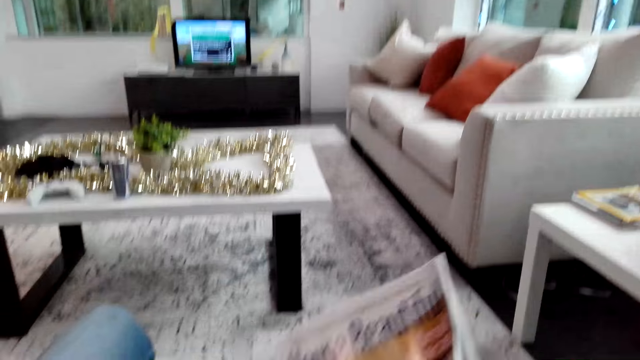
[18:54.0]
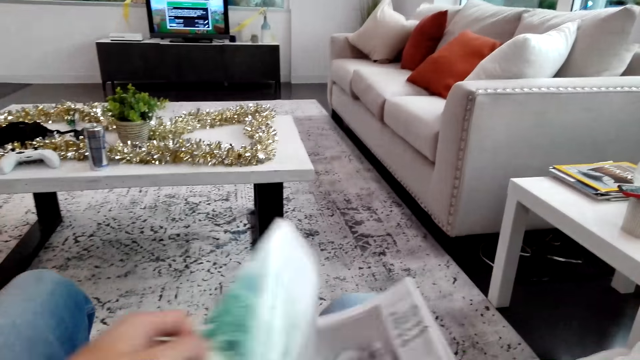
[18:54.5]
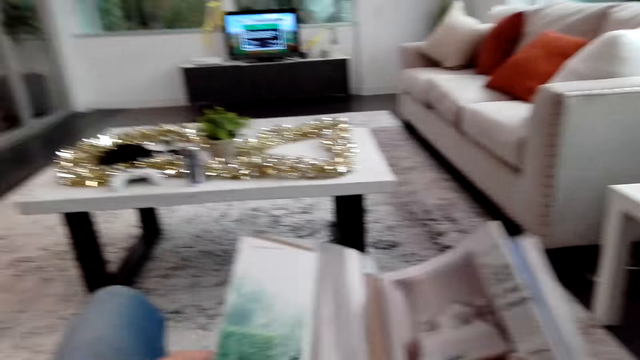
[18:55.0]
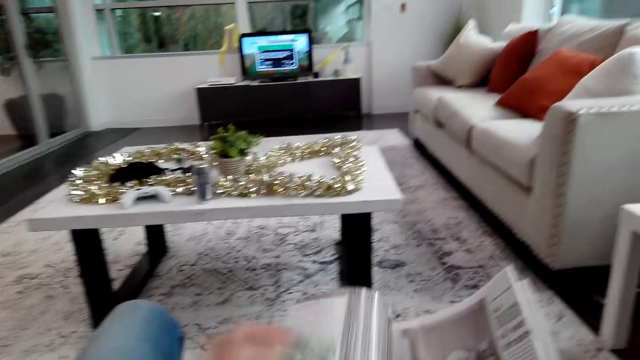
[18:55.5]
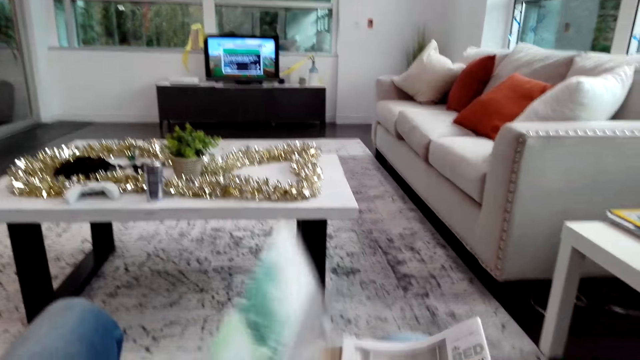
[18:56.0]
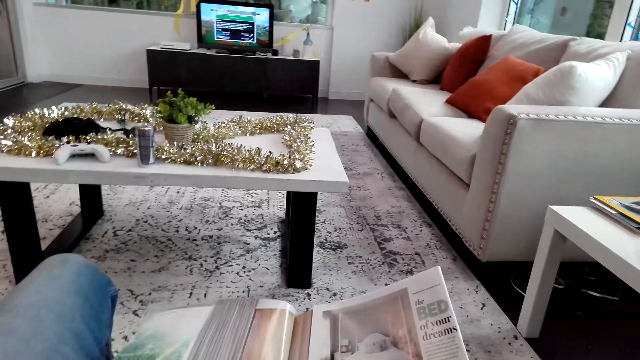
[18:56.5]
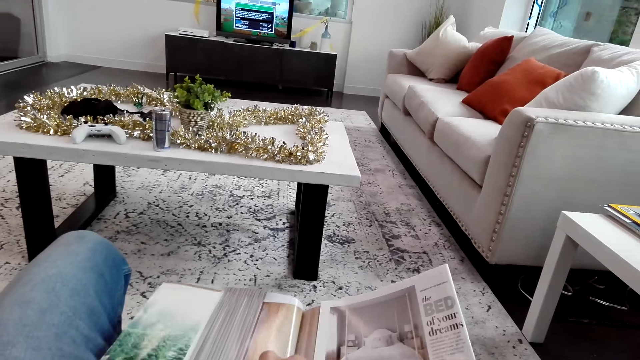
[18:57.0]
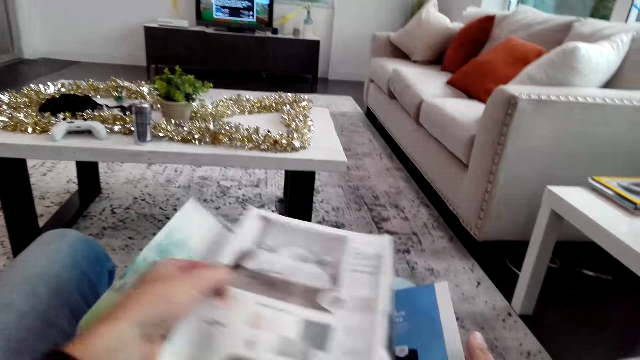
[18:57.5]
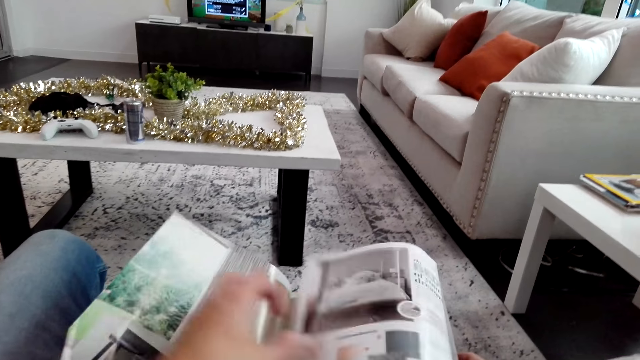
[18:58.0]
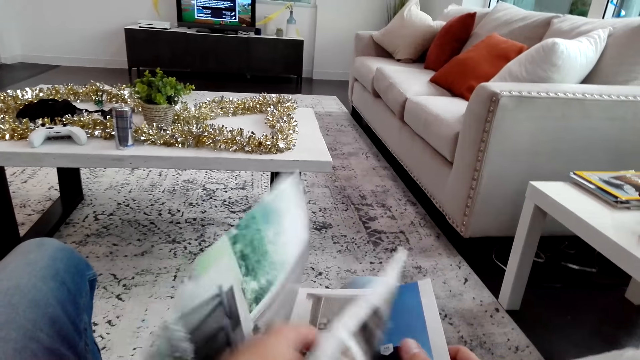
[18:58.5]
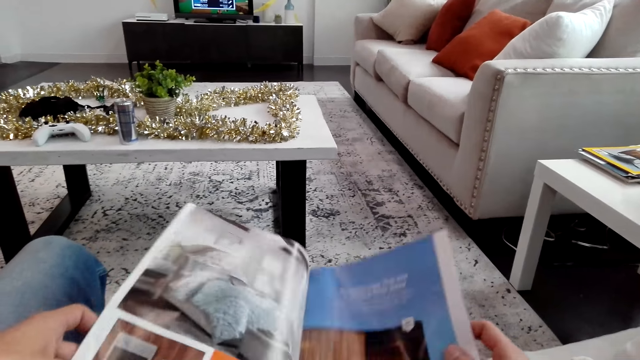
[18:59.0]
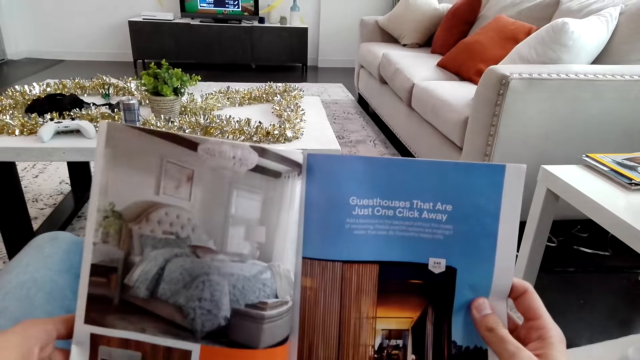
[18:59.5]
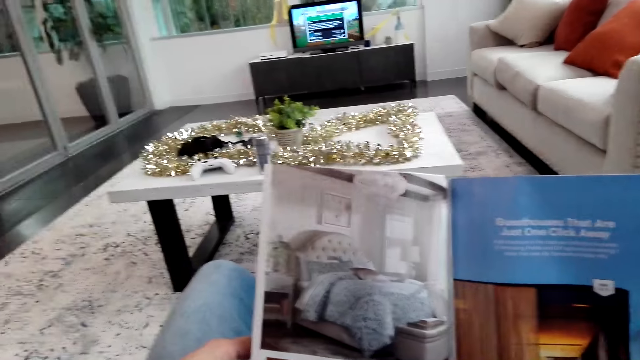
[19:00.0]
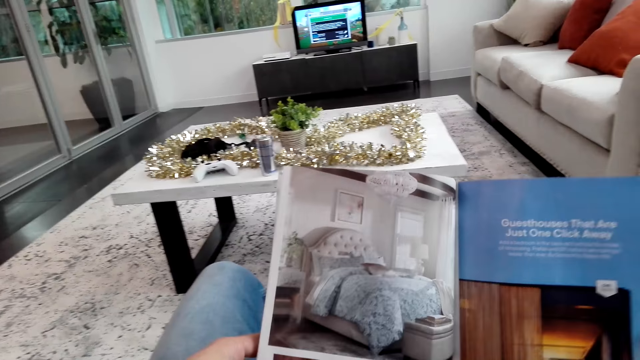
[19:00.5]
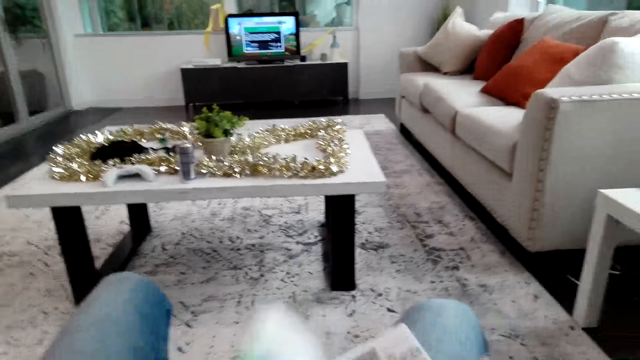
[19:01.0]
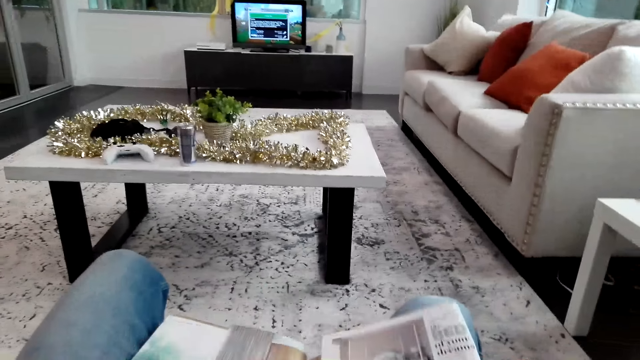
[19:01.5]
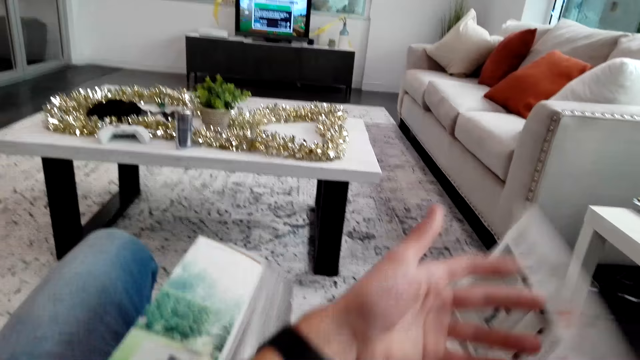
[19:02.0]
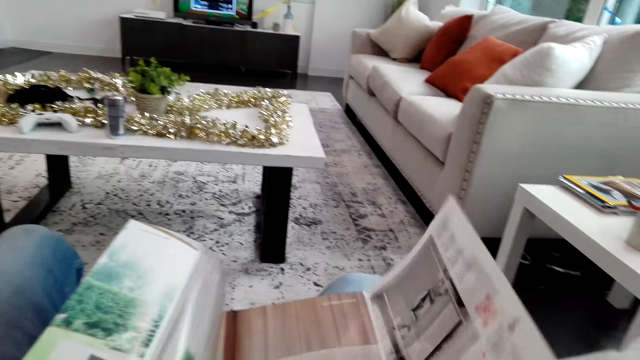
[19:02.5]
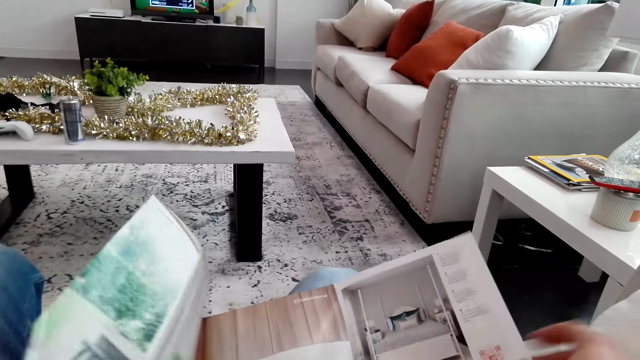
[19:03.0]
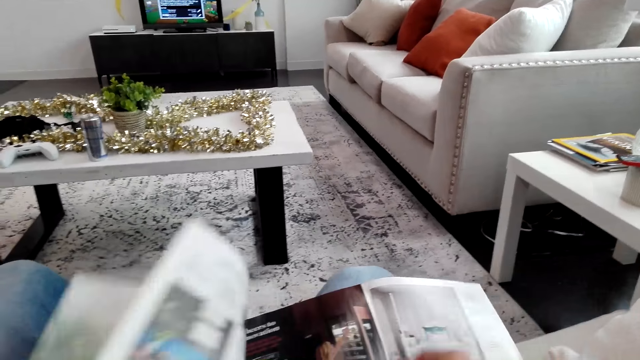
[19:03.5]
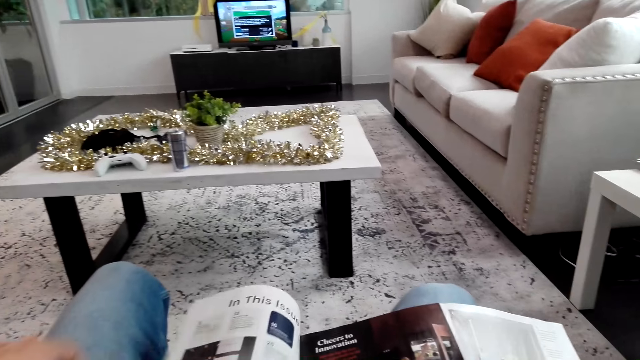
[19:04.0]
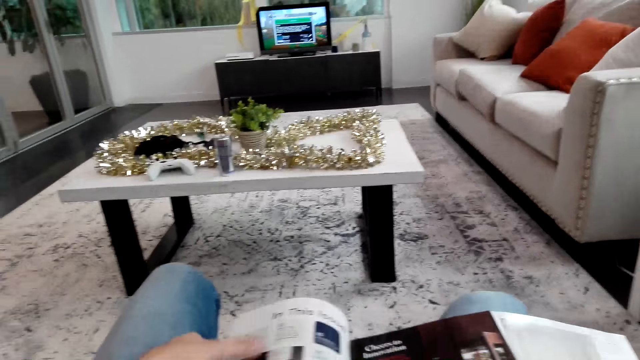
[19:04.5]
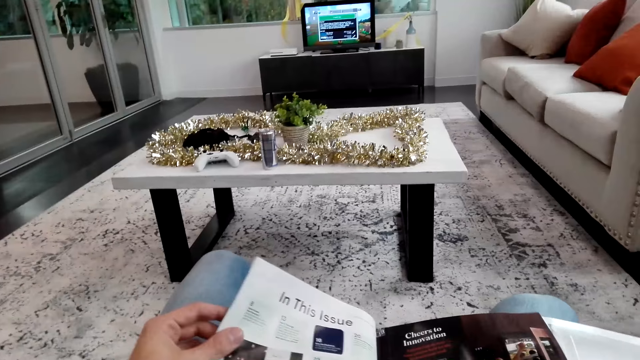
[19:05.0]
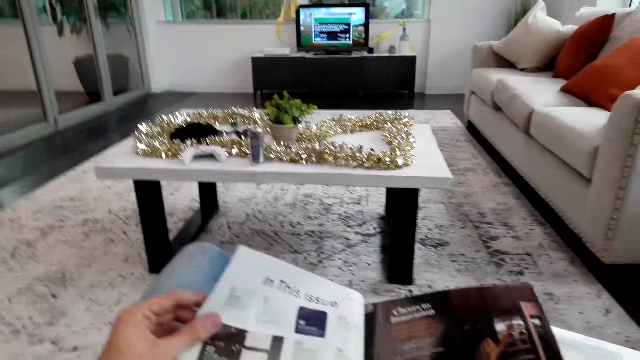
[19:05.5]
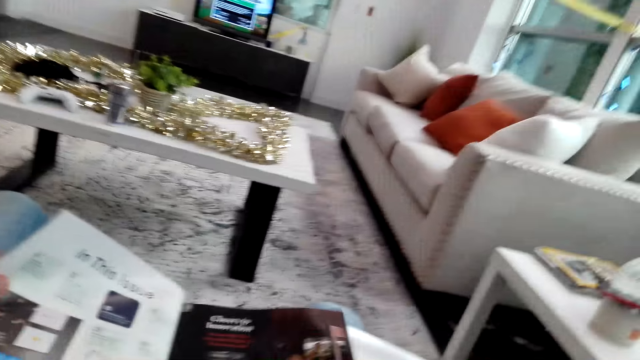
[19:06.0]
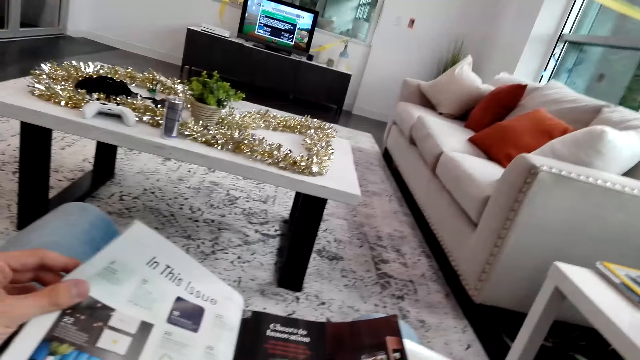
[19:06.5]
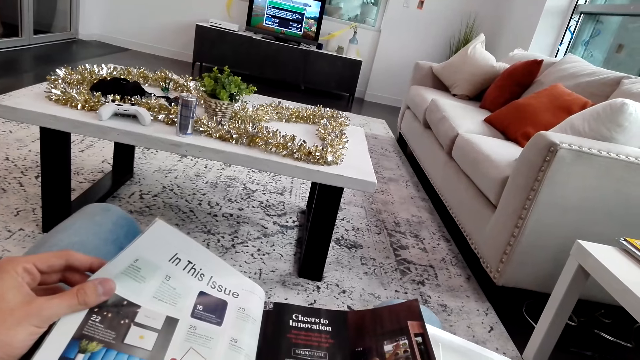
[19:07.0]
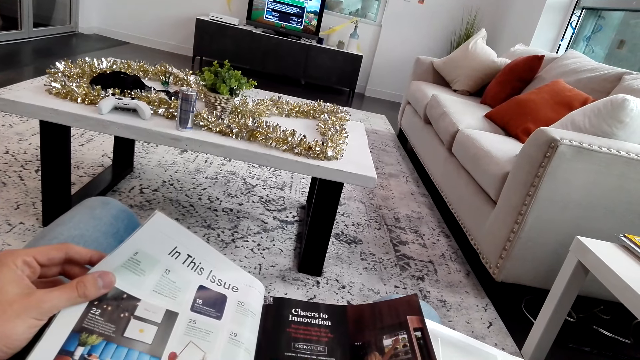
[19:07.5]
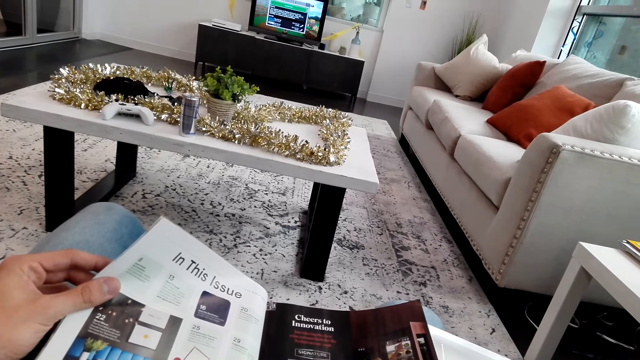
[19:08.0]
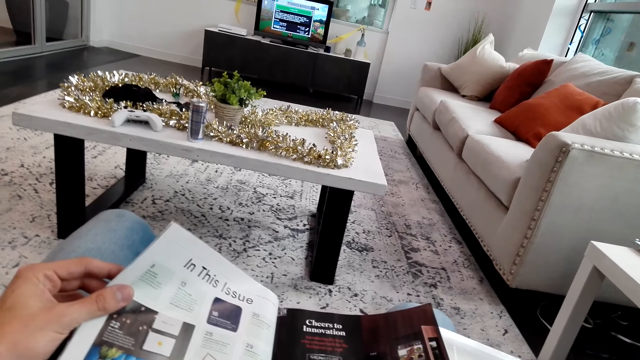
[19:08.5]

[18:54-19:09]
The camera wearer peruses the magazine. They open the magazine. They open the magazine page. They read the magazine on the sofa. They open the magazine page. They read the magazine on the sofa.

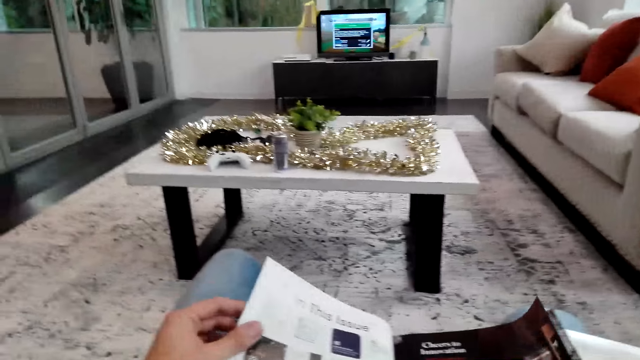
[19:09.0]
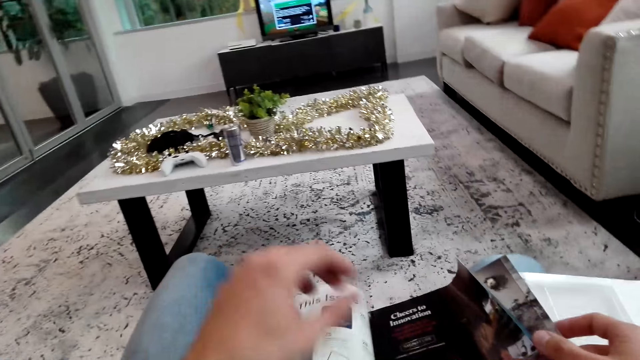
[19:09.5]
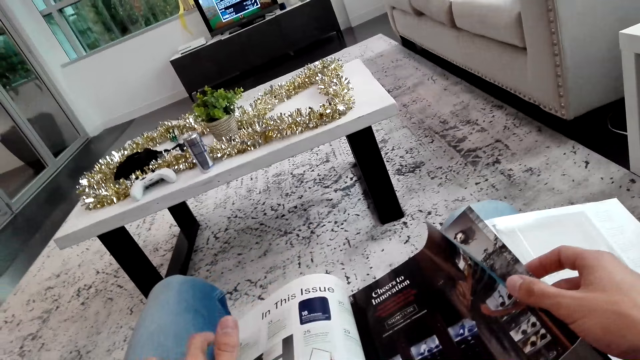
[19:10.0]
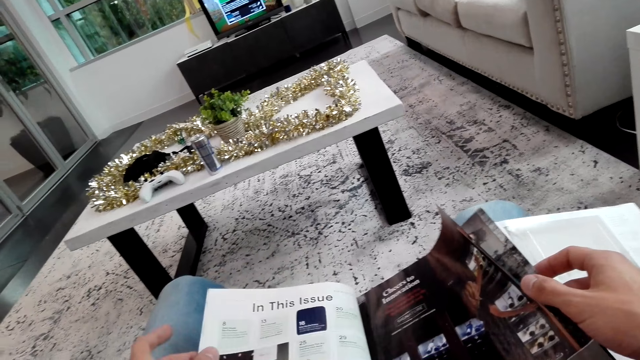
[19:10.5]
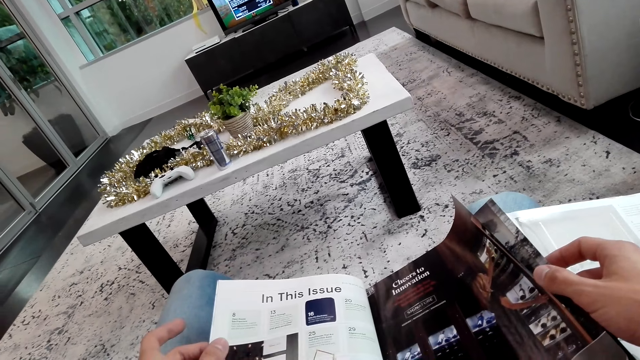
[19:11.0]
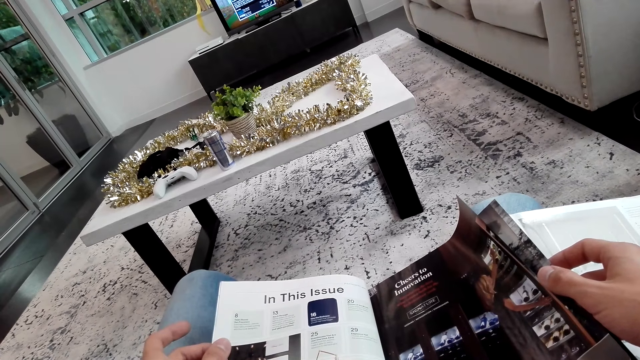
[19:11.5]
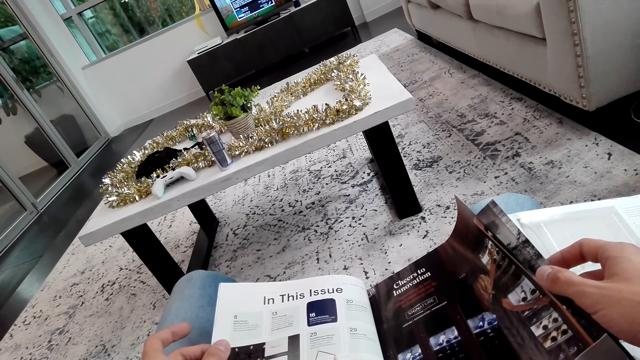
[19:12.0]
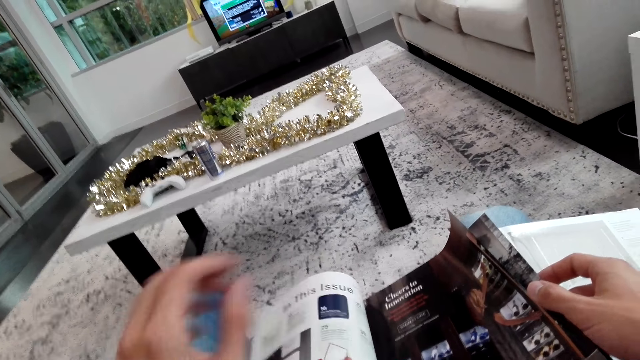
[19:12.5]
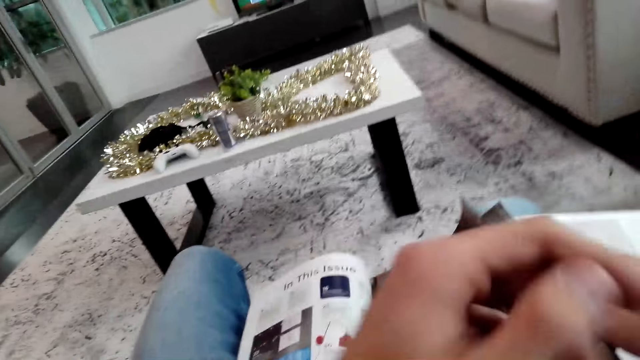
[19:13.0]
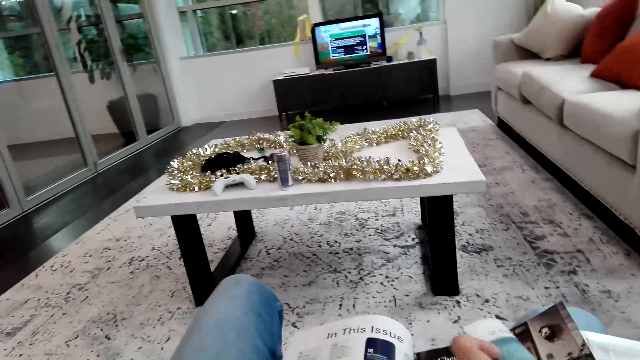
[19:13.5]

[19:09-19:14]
The camera wearer opens the magazine pages.
